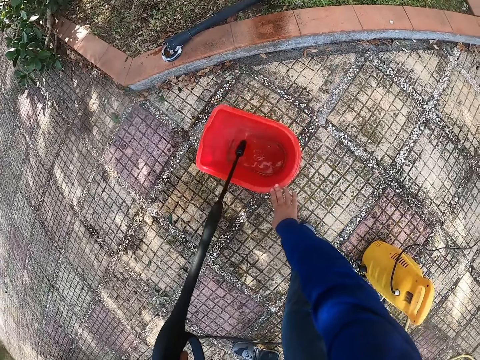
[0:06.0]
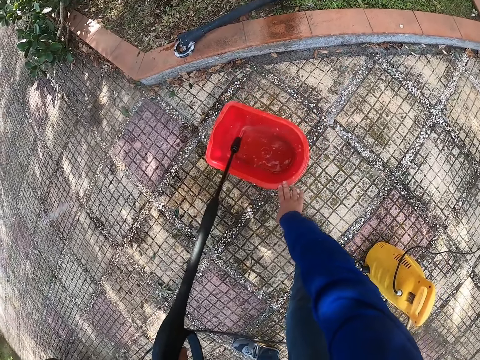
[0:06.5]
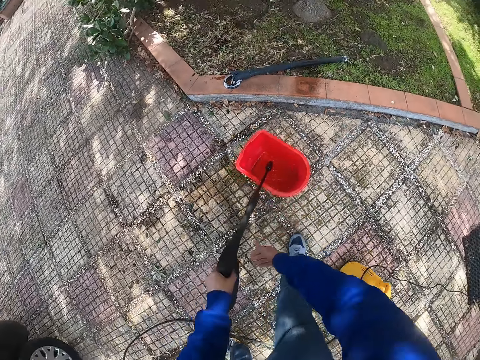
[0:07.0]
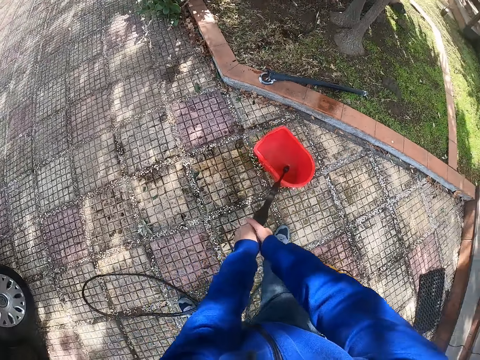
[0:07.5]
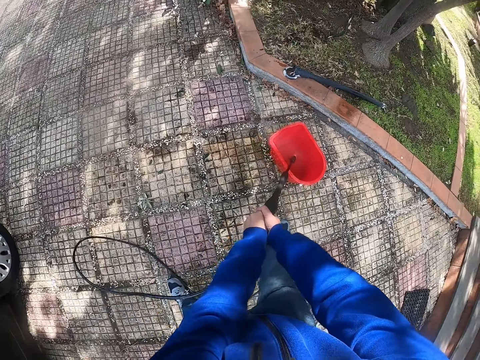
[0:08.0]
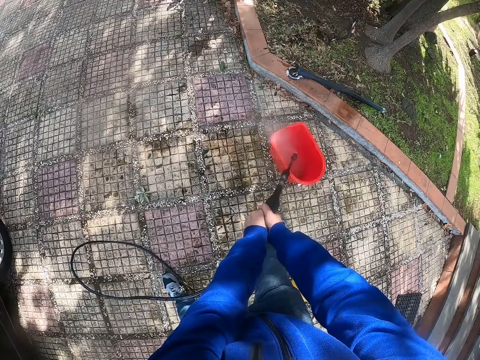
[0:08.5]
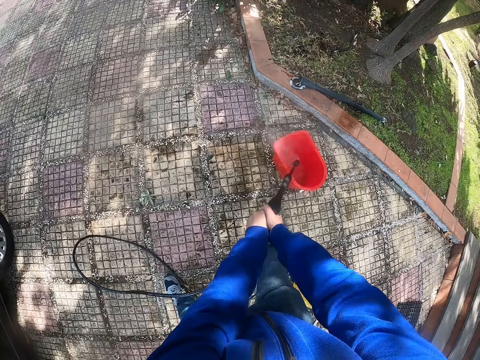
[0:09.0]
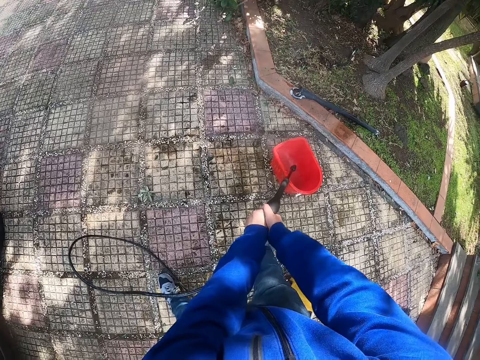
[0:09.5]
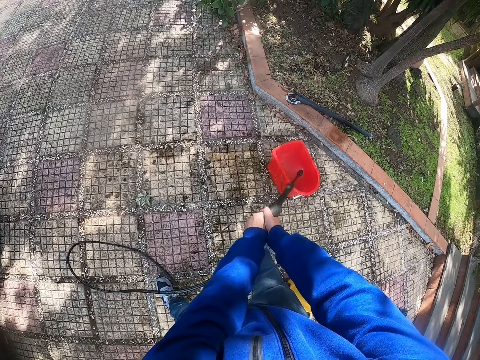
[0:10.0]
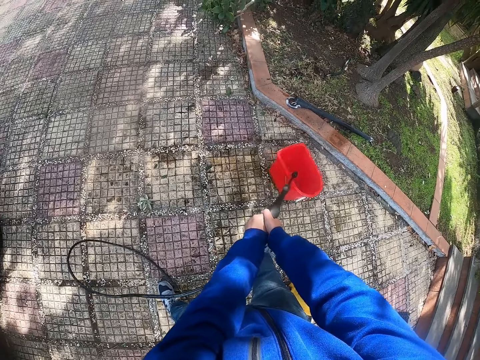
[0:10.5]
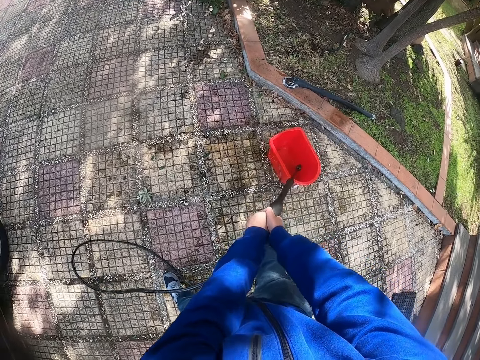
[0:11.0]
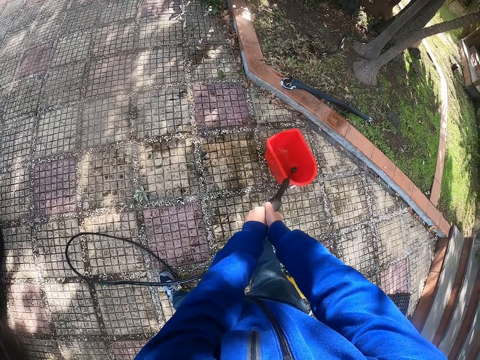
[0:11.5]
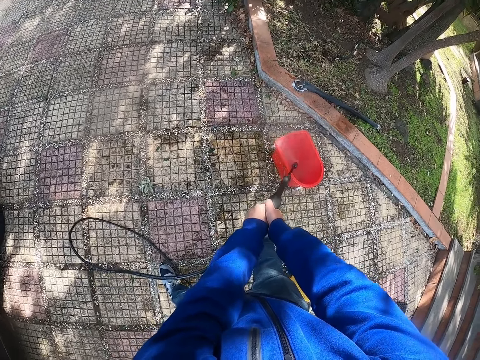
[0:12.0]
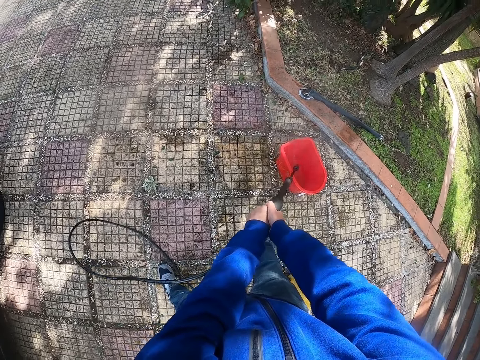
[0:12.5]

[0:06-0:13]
The camera wearer presses water out of the pressure washer in his left hand into the bucket on the floor. He holds down the bucket to the floor with his right hand. He presses water out of the pressure washer with his hands into the bucket on the floor.

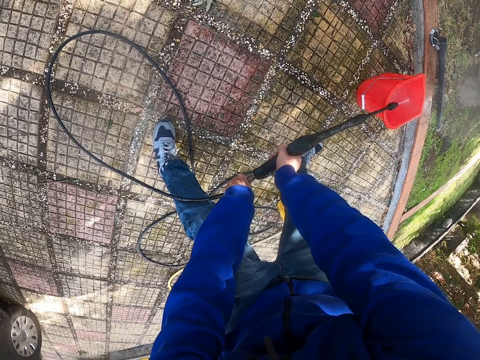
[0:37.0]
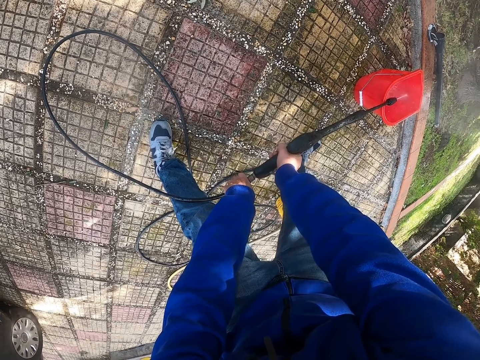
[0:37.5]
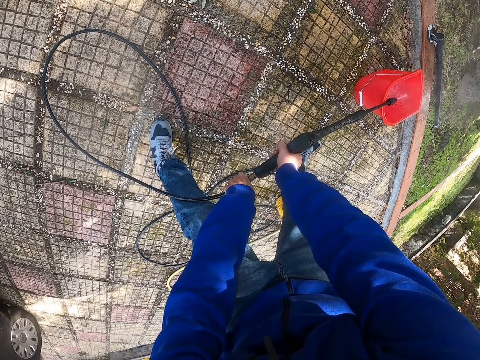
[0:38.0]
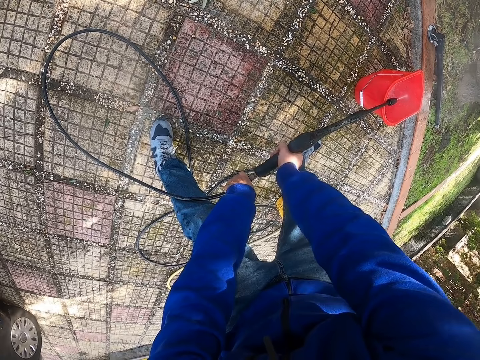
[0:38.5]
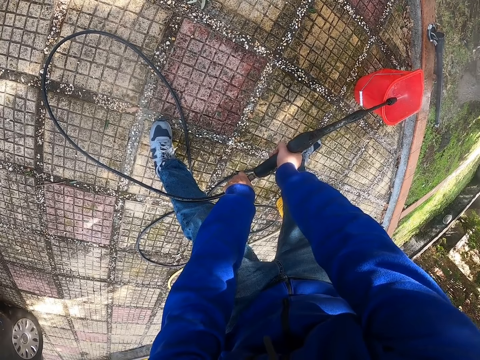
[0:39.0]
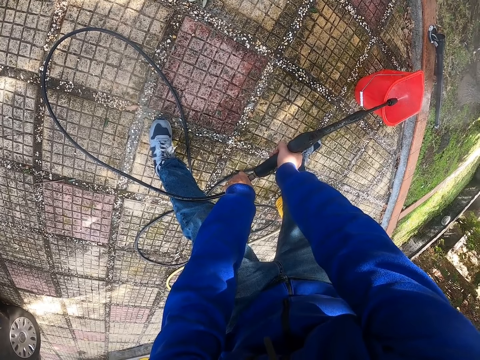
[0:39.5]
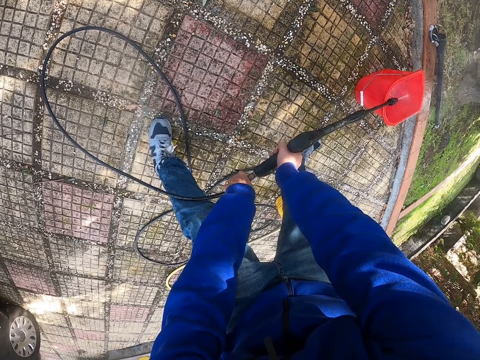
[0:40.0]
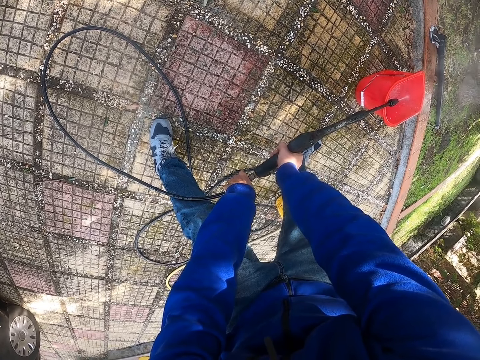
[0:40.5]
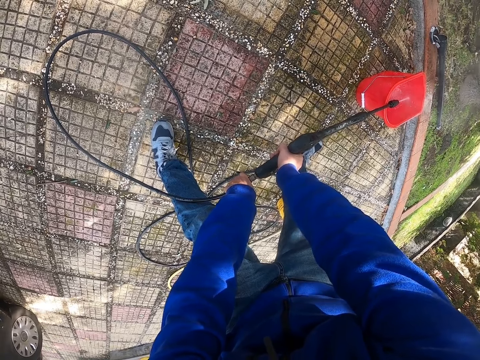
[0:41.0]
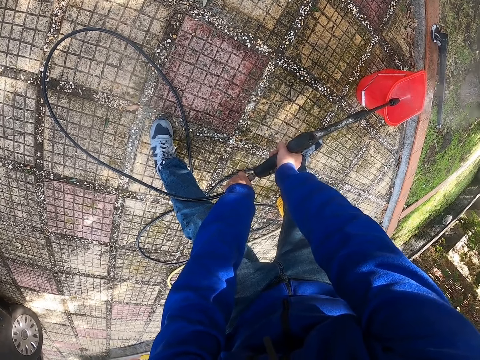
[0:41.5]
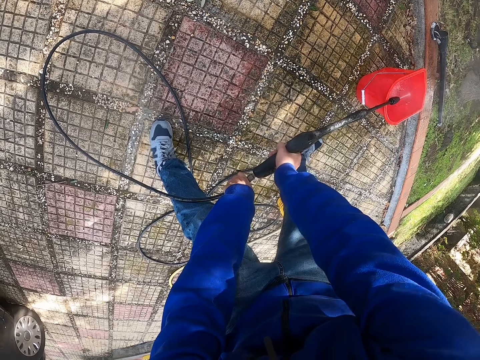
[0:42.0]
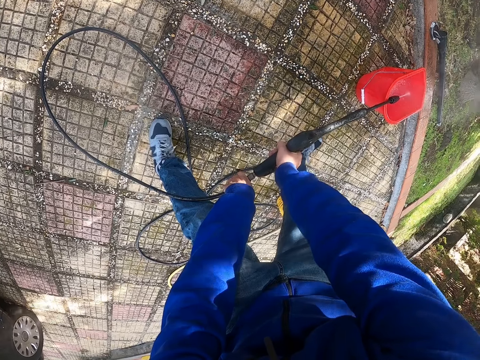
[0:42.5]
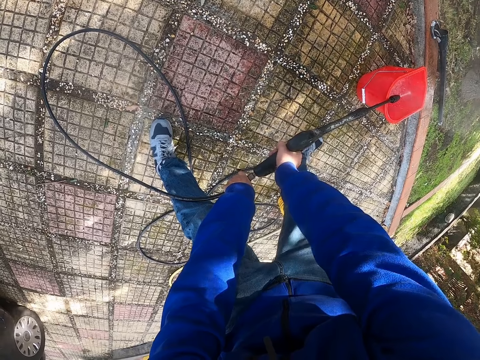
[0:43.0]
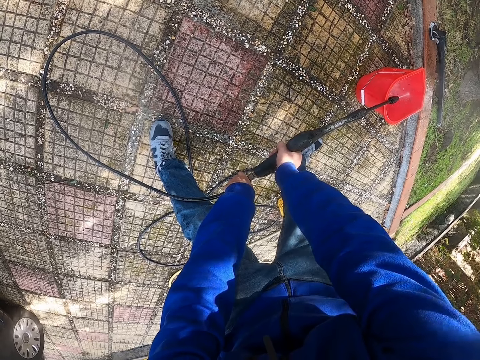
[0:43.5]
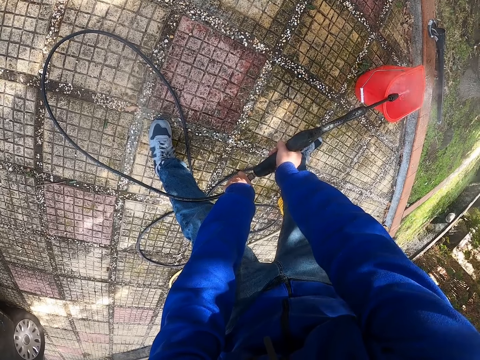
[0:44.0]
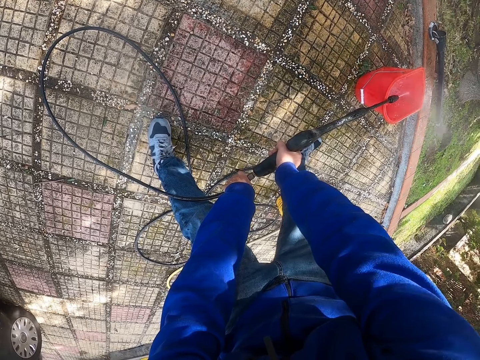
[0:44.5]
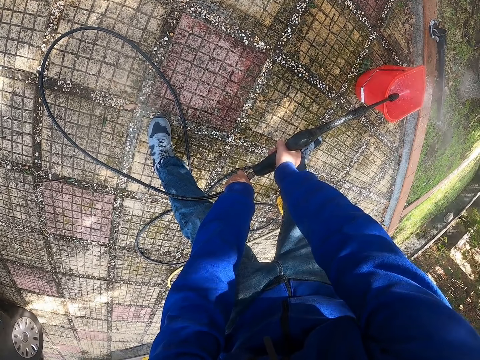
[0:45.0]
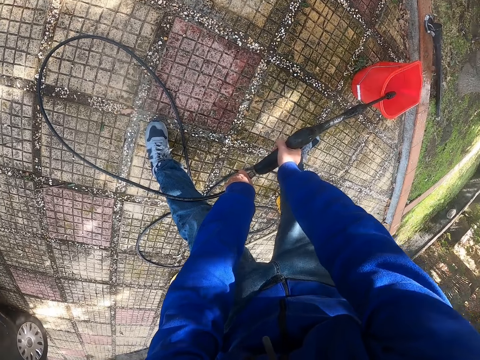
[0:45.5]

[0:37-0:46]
The camera wearer pours water with a water gun in a bucket.

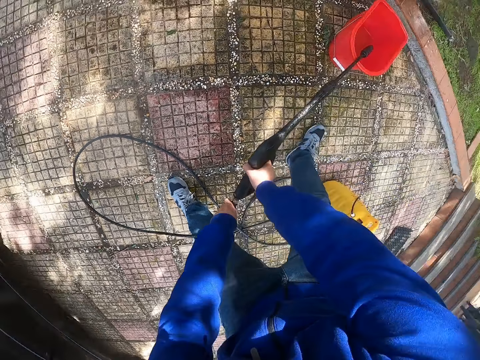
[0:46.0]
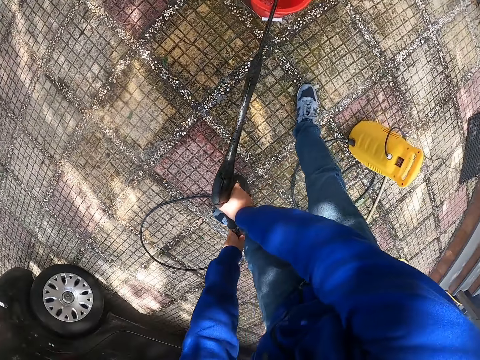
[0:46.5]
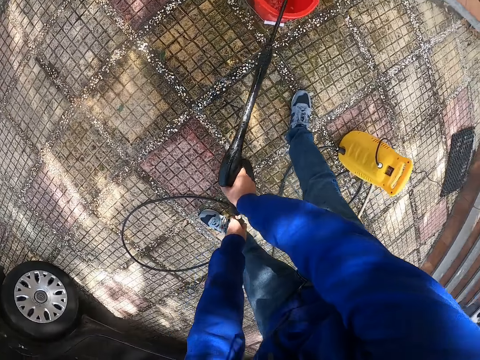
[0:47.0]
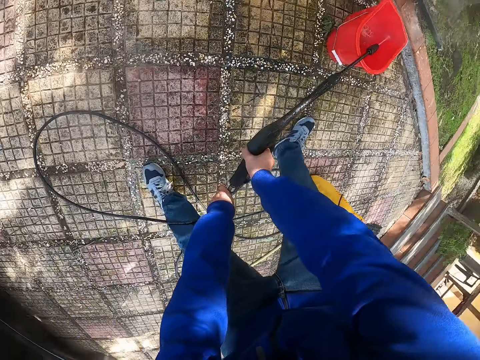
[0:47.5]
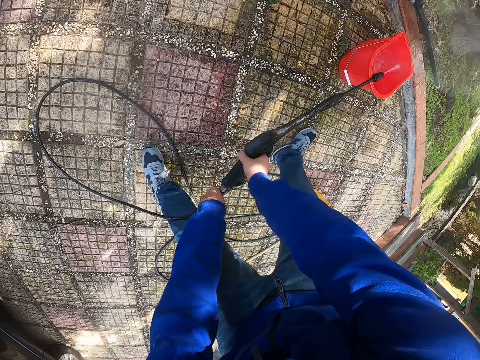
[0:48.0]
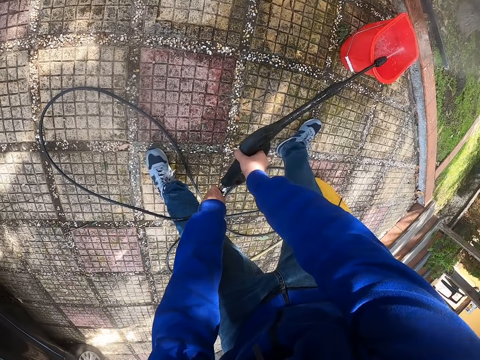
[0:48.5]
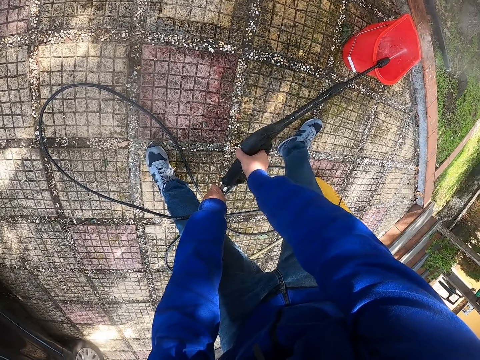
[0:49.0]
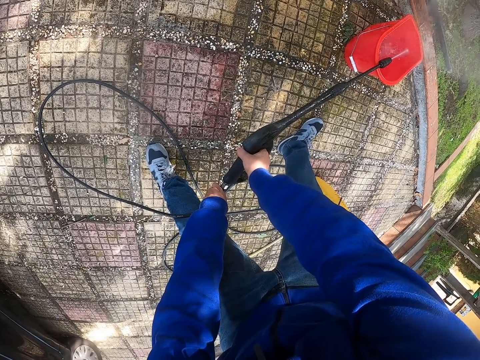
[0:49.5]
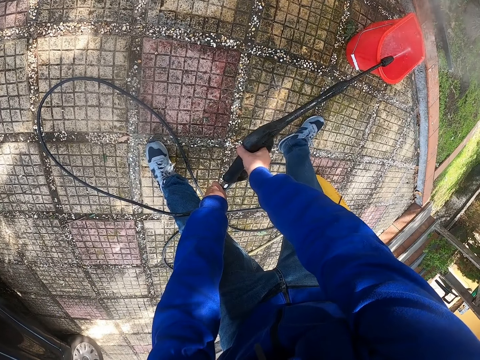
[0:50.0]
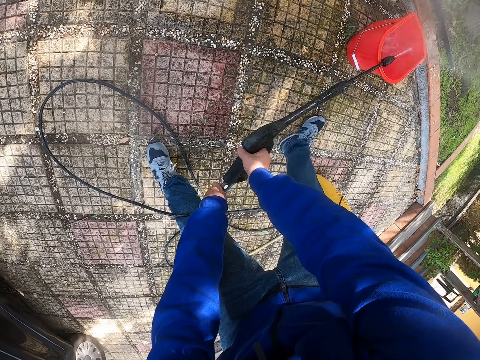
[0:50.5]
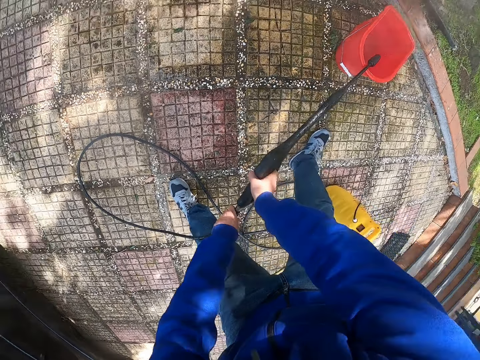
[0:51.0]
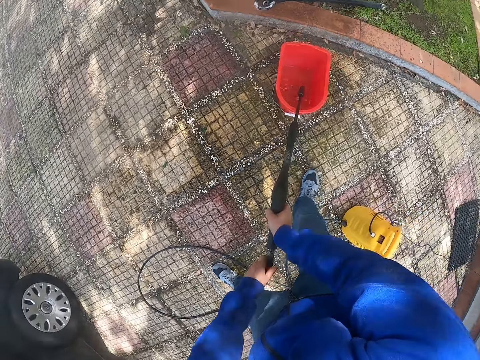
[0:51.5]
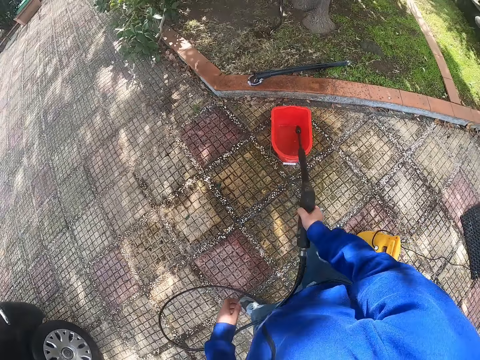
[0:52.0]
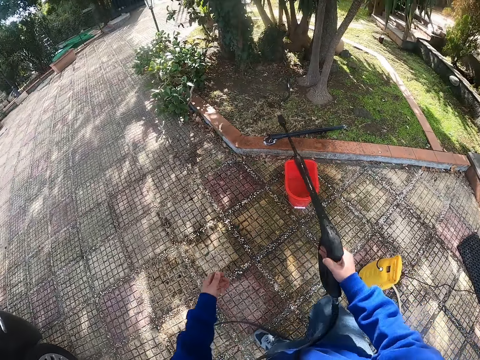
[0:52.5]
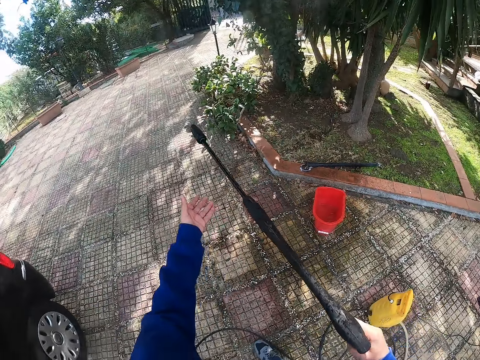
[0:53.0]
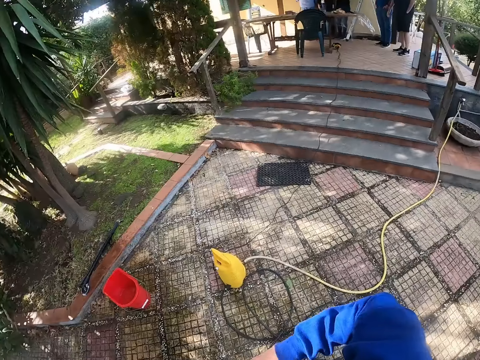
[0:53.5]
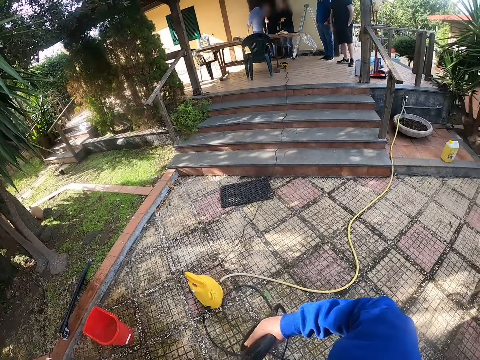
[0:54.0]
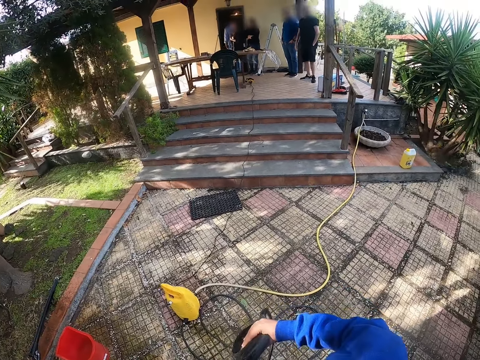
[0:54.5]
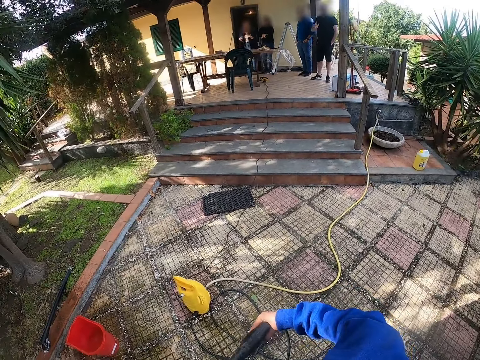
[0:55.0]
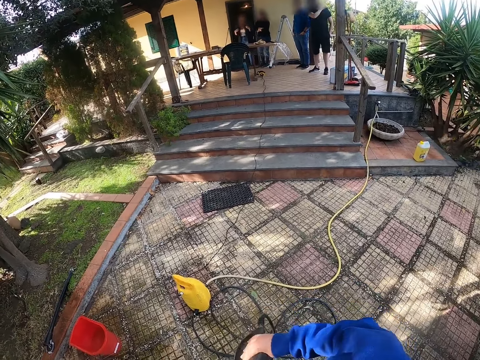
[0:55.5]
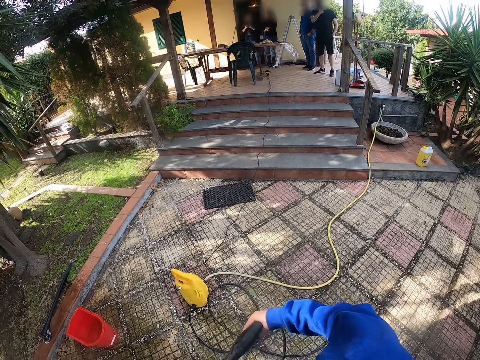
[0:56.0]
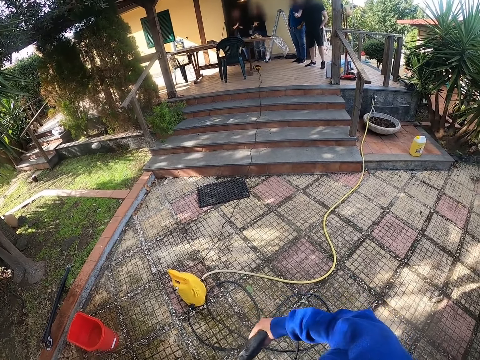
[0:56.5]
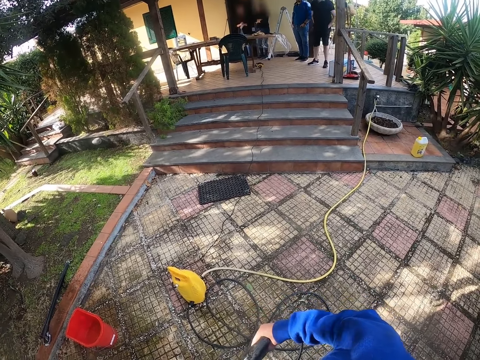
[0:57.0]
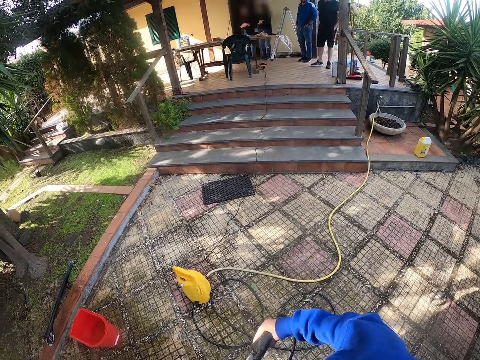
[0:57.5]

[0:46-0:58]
The camera wearer pours water with a water gun in a bucket. He removes the pressure washer from the bucket with his right hand. He touches the nozzle of the pressure washer with his left hand. He walks around the parking lot.
